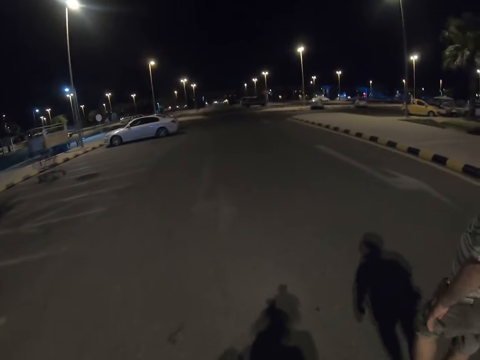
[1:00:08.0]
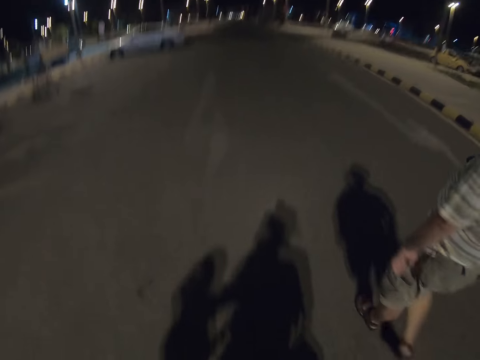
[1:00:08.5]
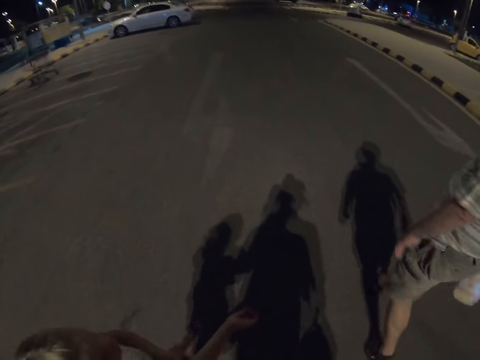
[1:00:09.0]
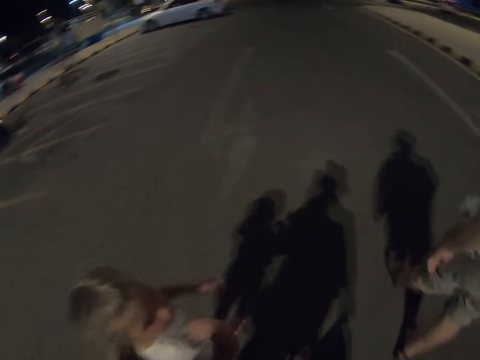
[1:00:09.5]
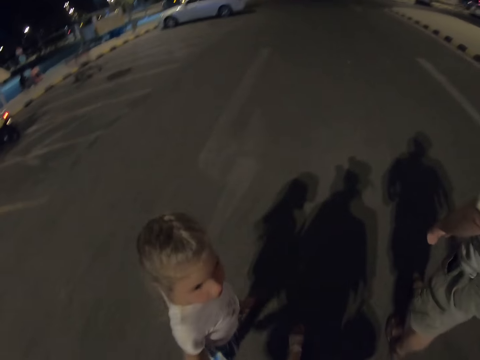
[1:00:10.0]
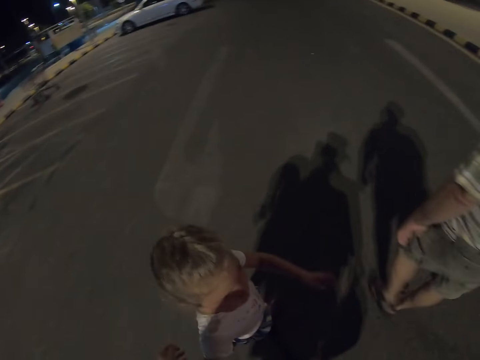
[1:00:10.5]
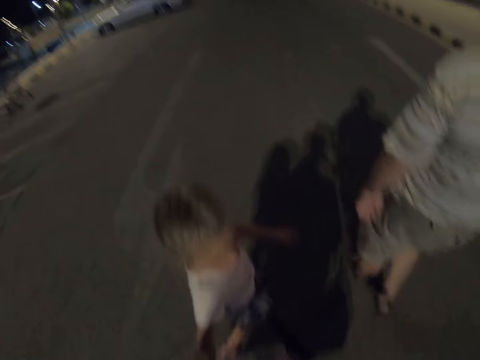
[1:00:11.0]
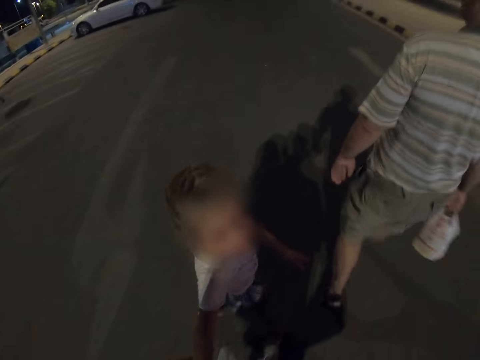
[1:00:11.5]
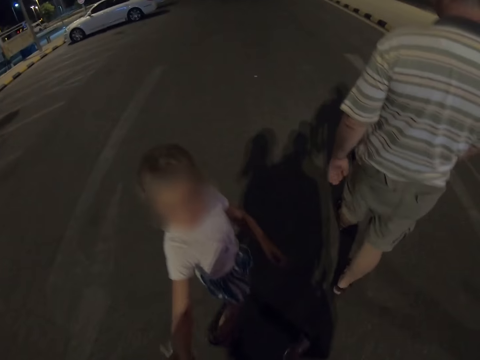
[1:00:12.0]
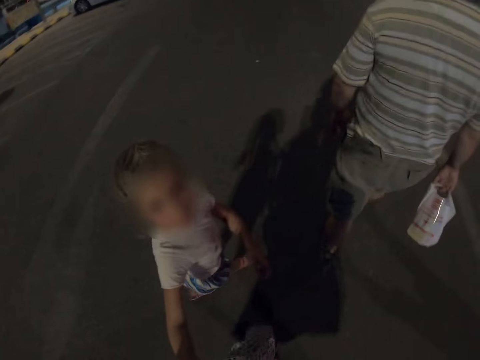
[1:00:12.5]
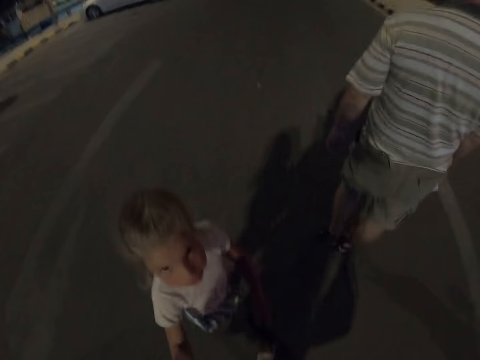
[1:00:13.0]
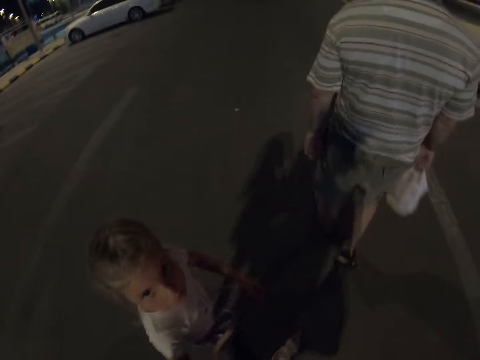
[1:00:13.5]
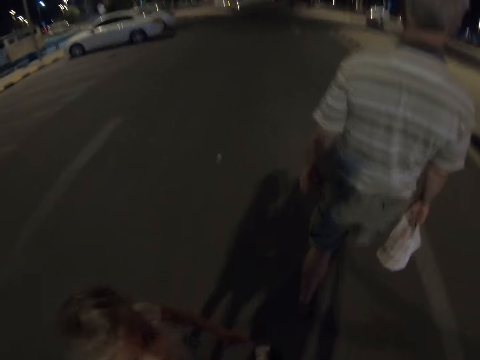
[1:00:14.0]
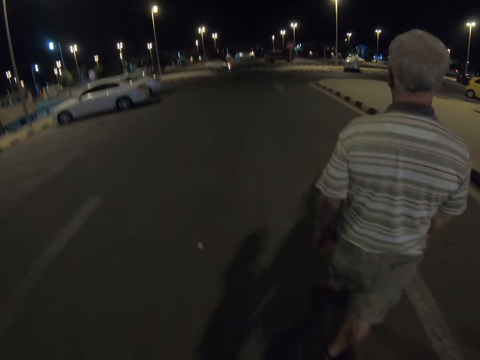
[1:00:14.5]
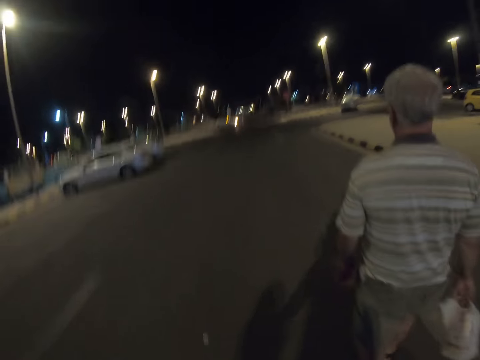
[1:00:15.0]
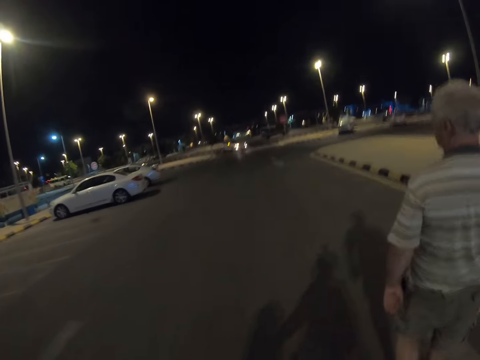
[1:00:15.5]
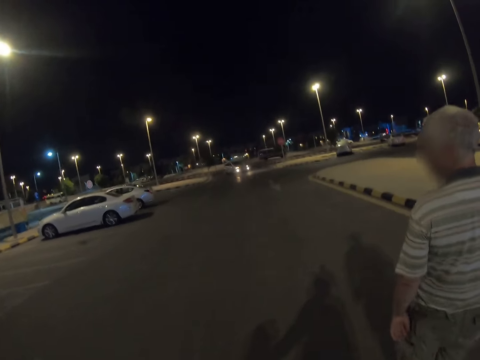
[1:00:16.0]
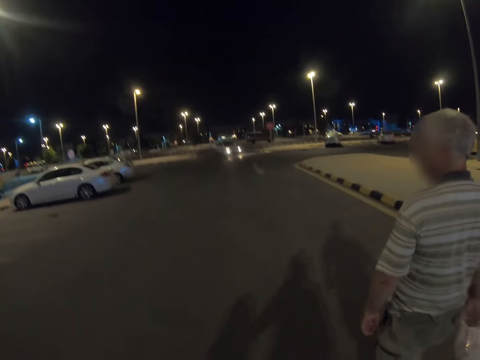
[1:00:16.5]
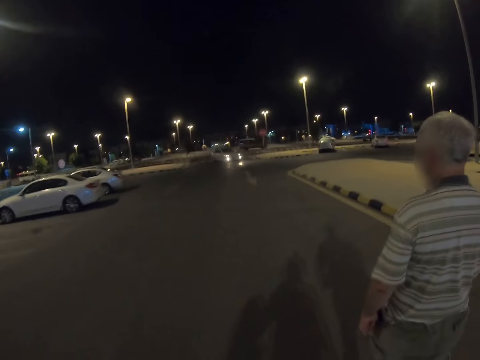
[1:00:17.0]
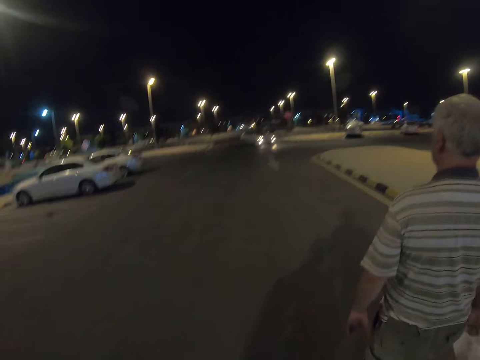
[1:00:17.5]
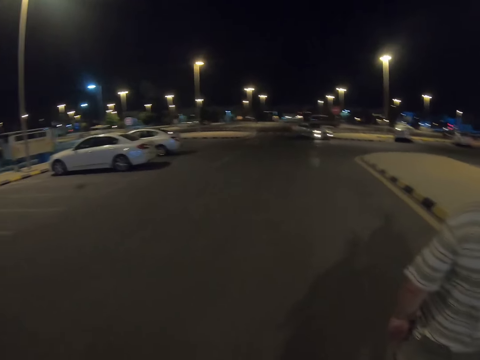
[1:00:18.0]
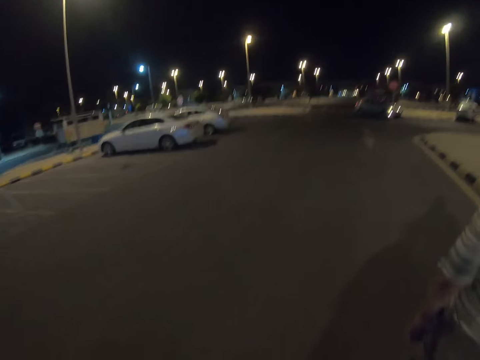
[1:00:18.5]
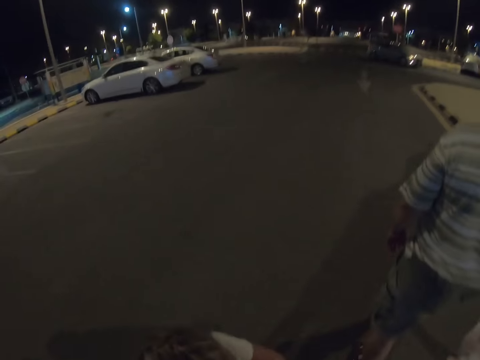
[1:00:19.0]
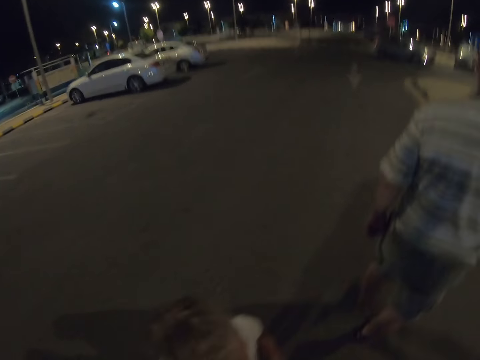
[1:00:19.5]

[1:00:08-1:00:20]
A kid walks down the road. A child looks up. A man walks down the road.

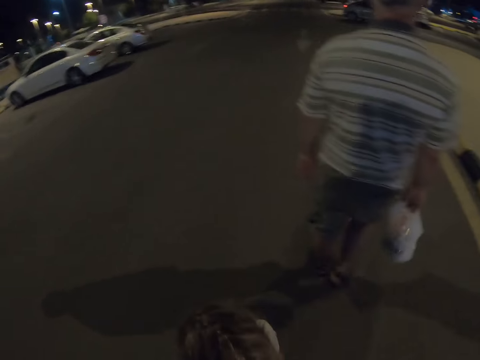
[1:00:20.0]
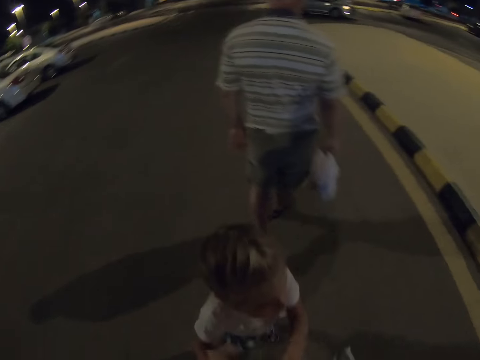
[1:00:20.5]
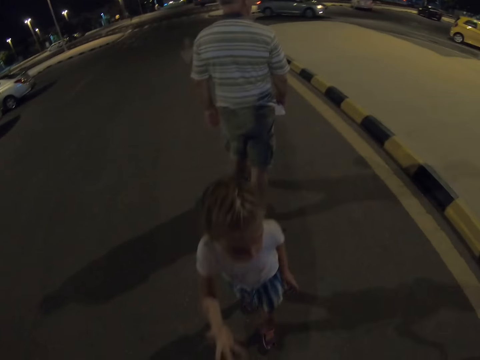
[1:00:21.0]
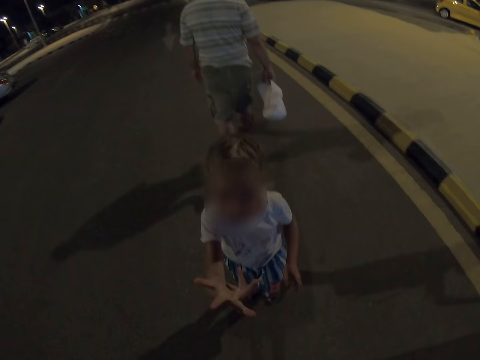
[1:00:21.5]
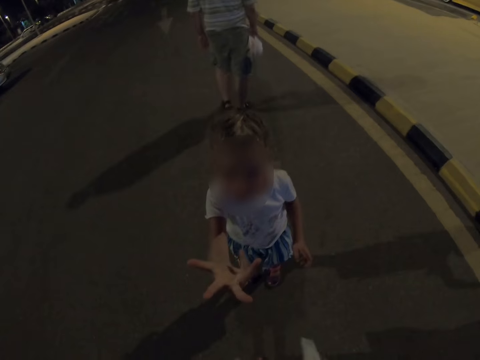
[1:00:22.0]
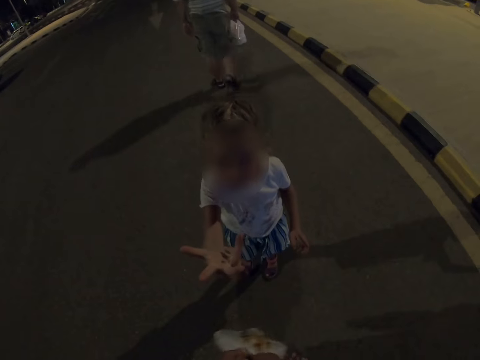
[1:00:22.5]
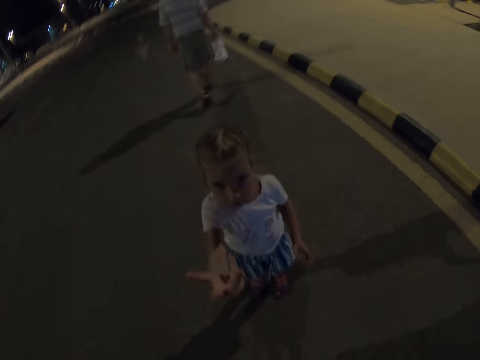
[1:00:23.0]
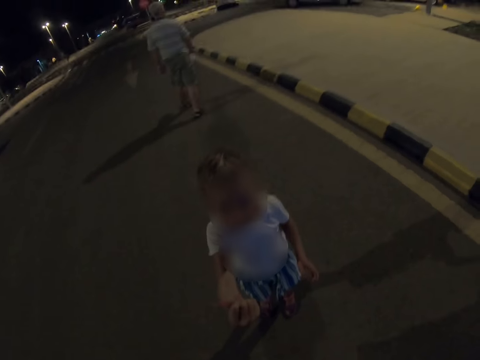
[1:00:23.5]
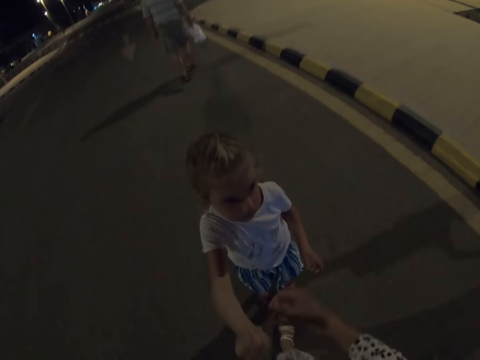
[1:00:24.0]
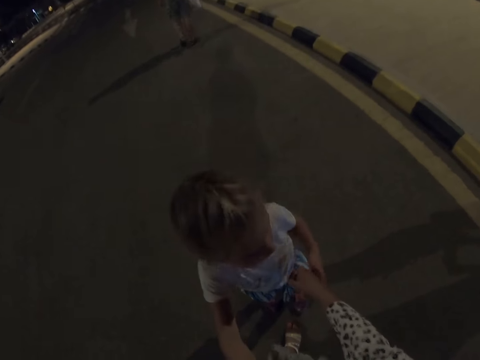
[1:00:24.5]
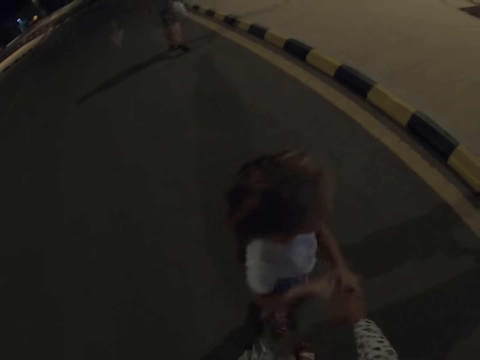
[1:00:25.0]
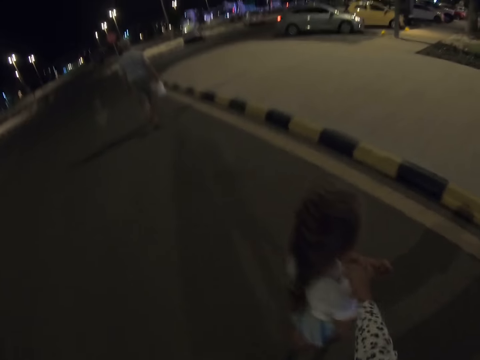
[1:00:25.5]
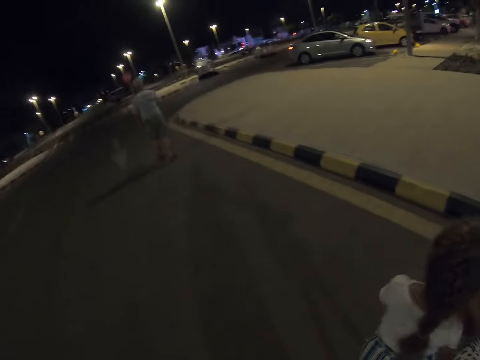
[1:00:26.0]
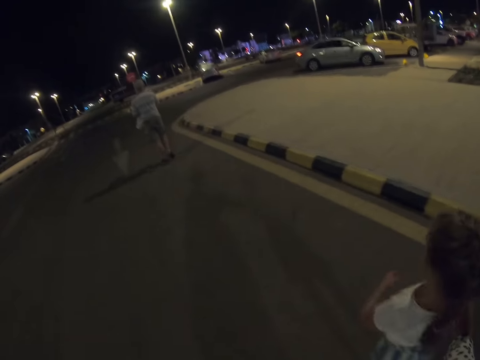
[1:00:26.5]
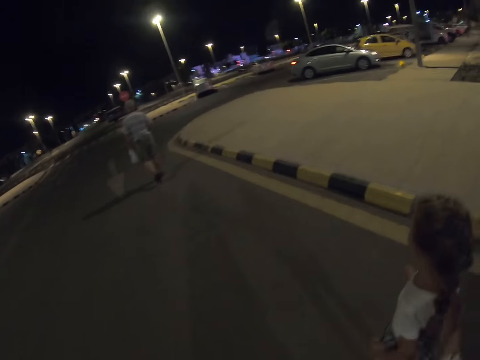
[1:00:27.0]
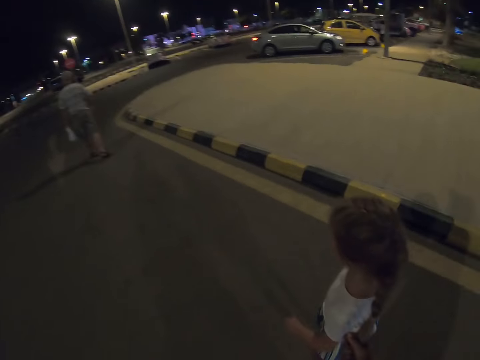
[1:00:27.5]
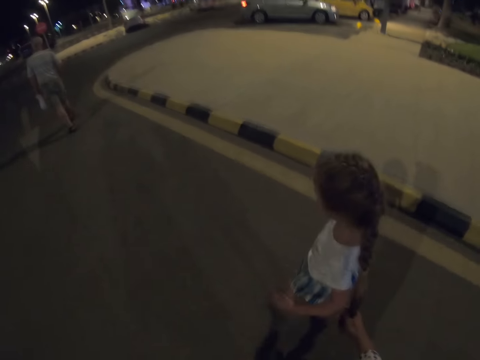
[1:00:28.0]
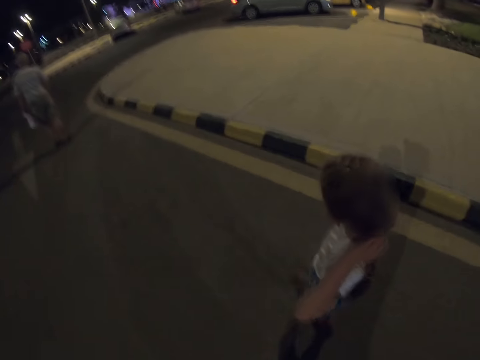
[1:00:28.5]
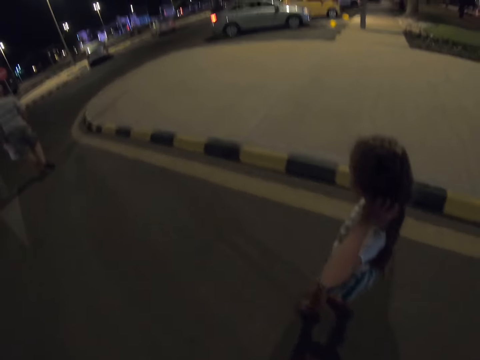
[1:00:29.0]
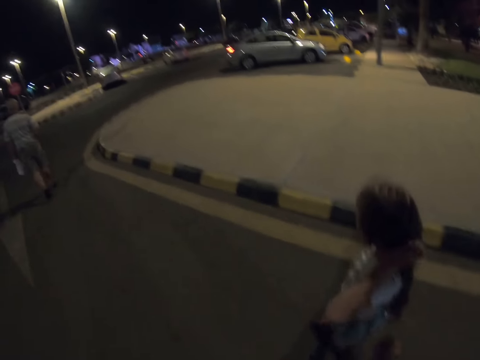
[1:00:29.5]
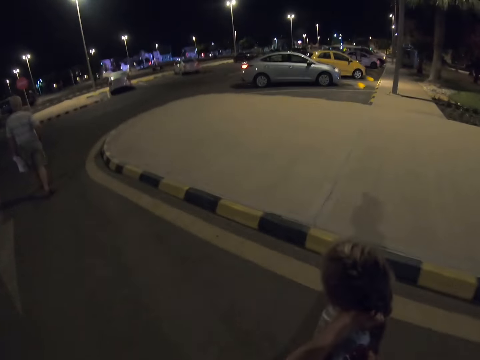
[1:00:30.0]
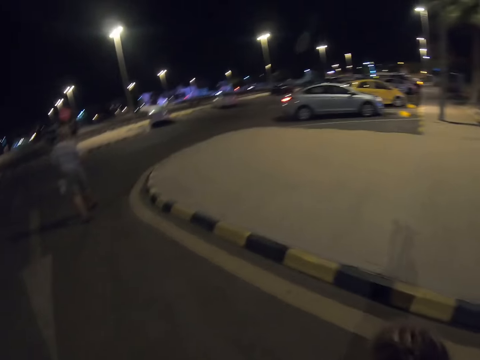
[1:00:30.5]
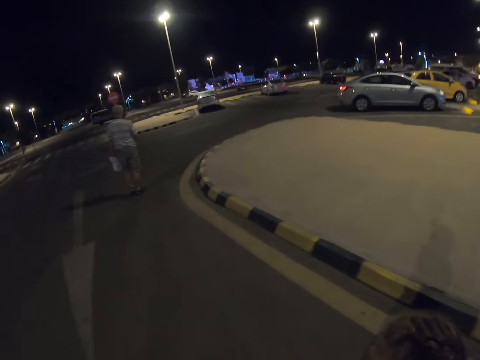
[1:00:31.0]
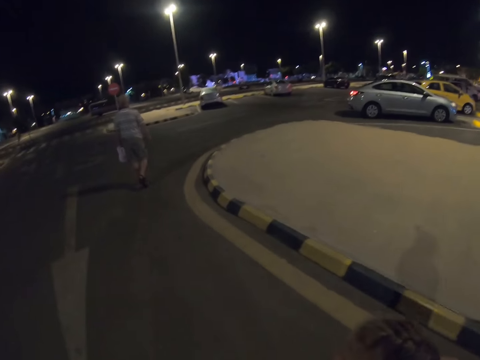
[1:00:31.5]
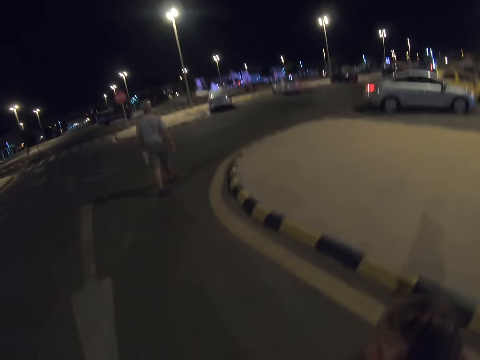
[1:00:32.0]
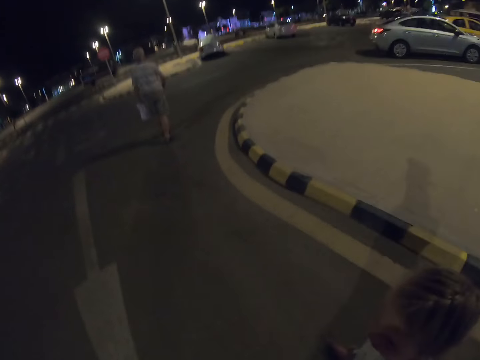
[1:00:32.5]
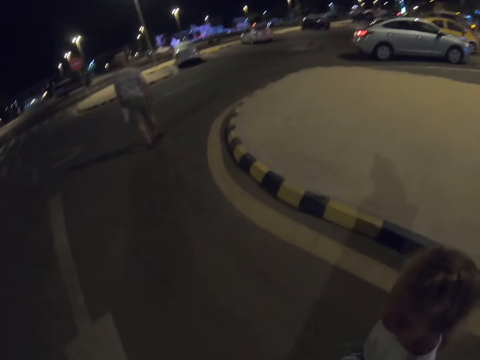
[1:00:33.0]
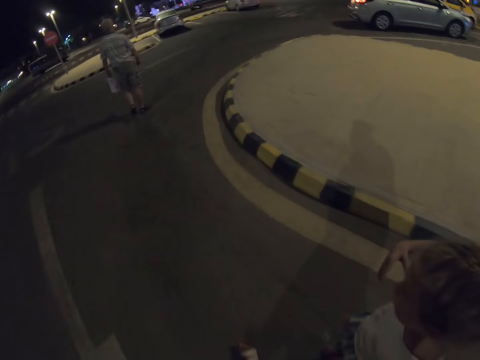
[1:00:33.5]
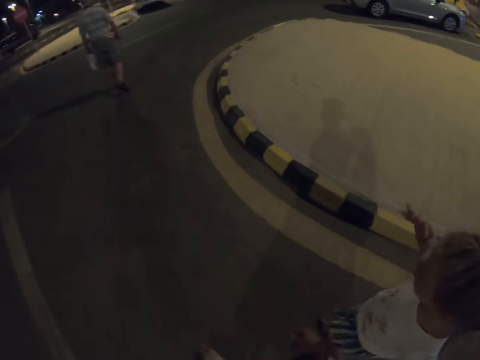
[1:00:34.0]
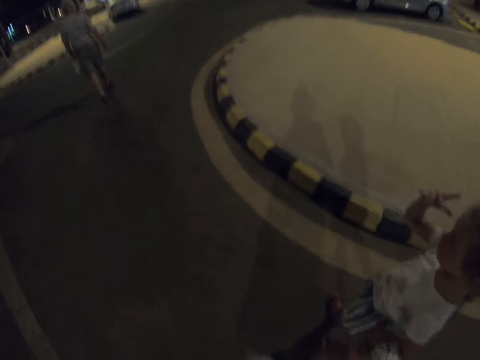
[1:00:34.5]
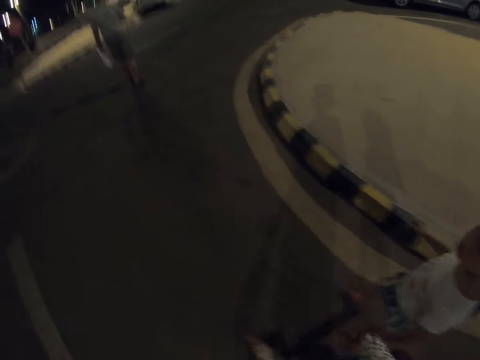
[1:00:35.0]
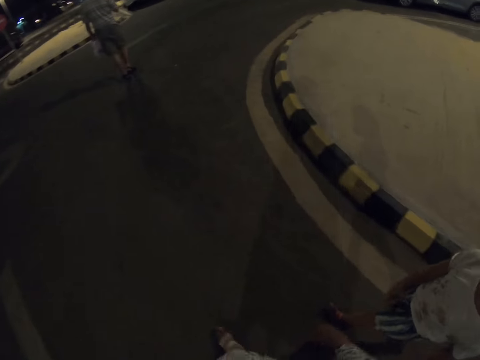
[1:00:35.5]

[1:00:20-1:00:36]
A kid plays on the road. The kid comes in front of the camera wearer. The kid borrows something from the camera wearer. The camera wearer insists that the kid continue walking. The kid walks down the road.
